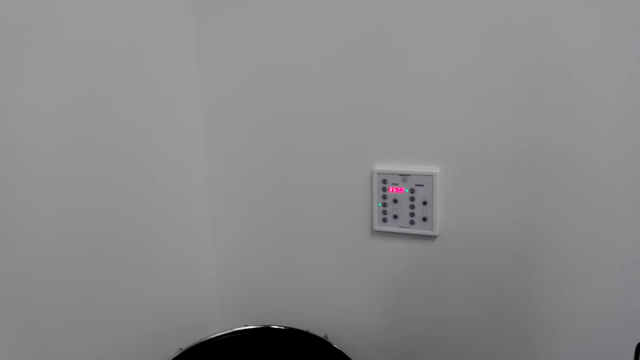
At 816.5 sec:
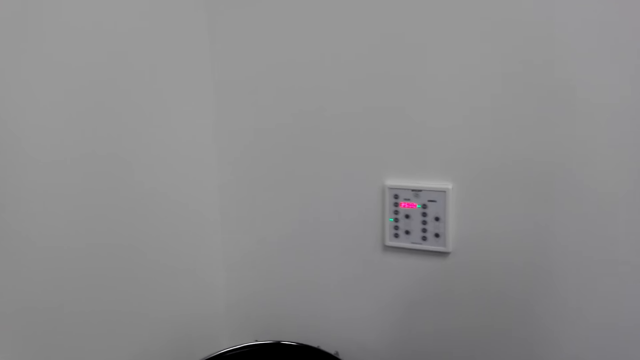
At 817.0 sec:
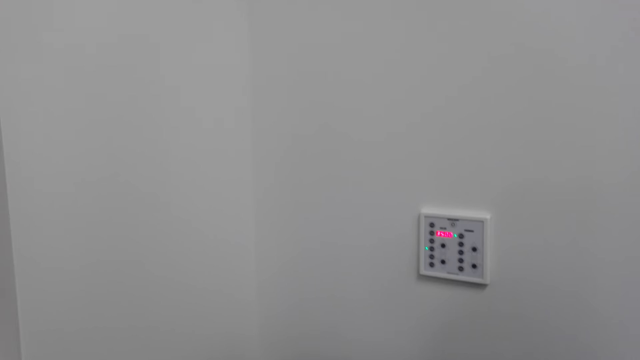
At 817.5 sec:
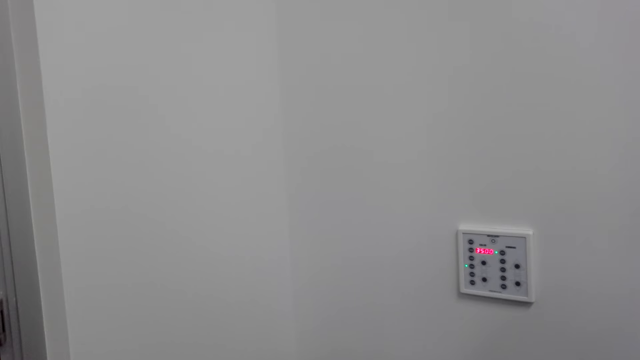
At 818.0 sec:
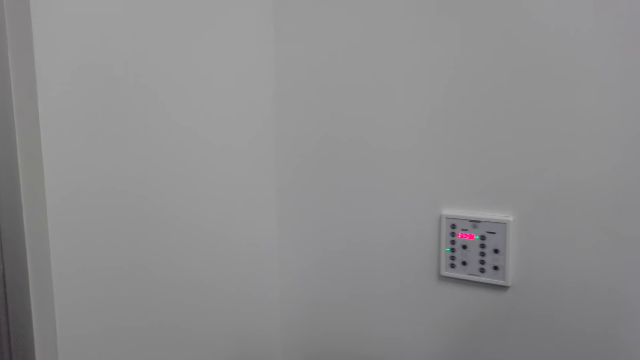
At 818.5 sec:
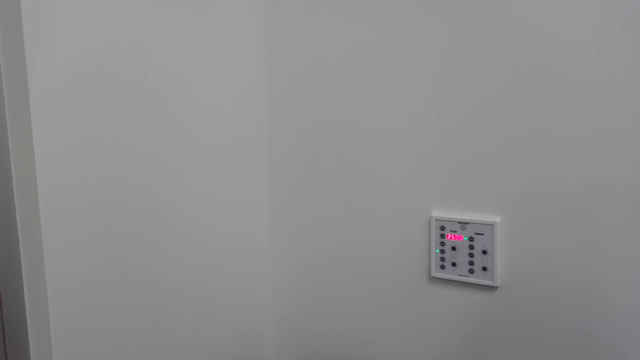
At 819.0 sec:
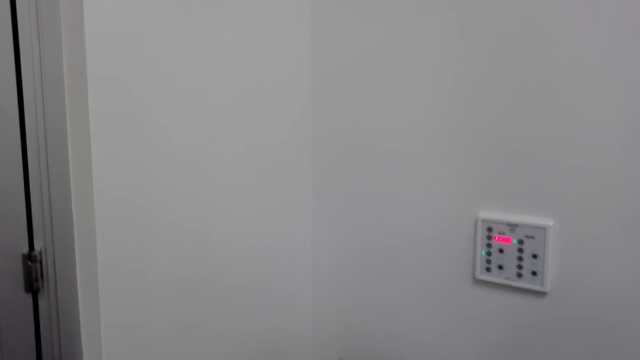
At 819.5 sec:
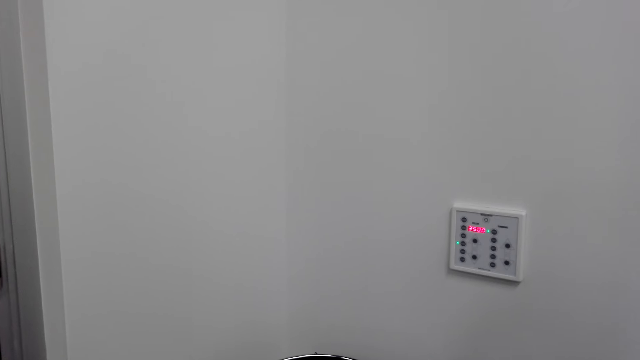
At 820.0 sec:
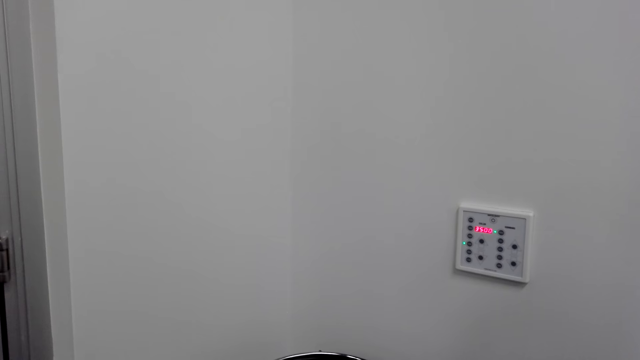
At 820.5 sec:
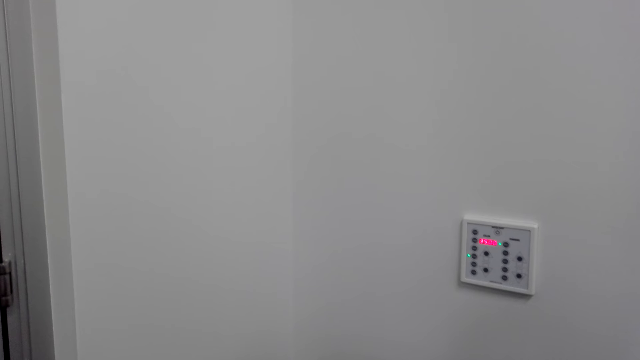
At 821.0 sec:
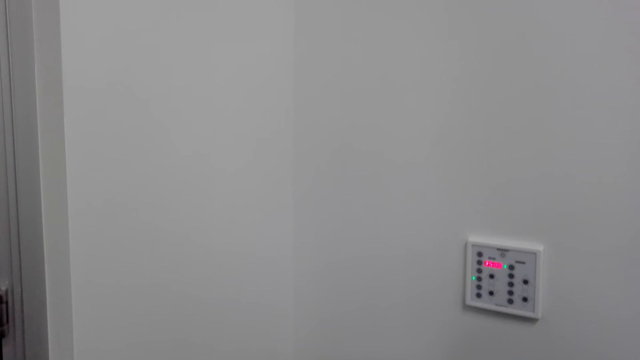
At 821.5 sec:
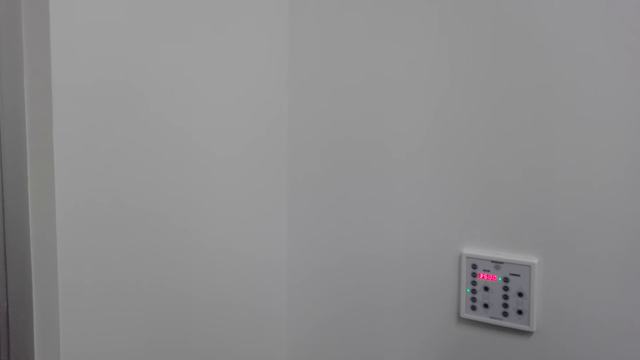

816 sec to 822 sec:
The camera wearer beats the drum.

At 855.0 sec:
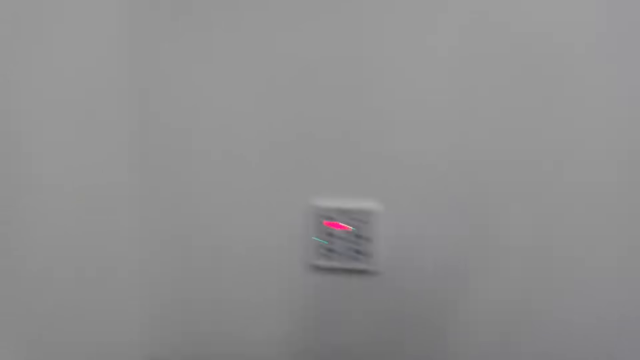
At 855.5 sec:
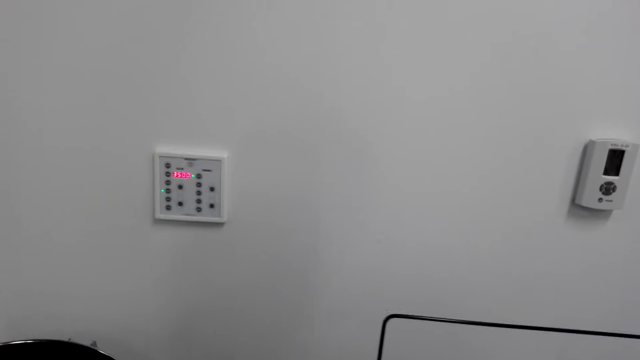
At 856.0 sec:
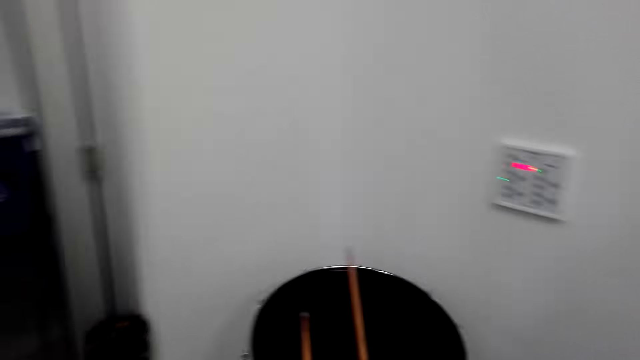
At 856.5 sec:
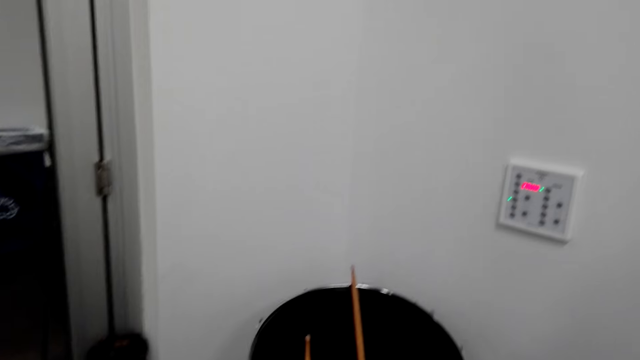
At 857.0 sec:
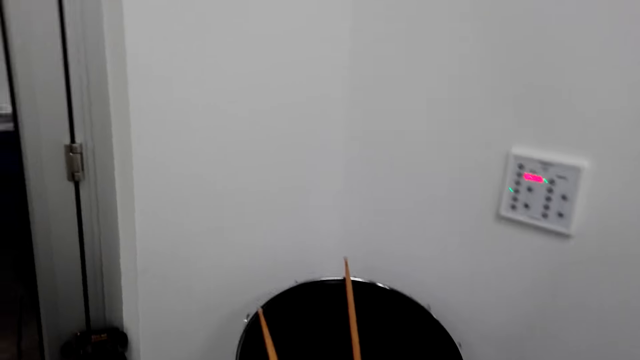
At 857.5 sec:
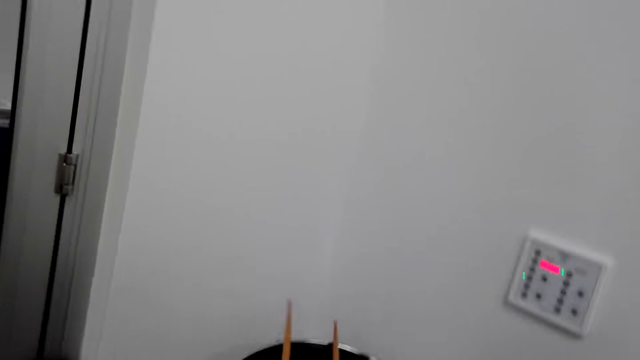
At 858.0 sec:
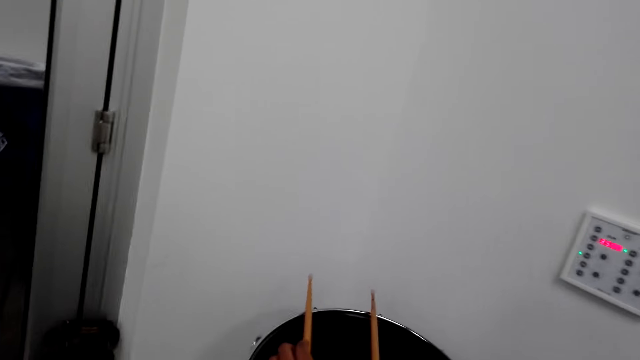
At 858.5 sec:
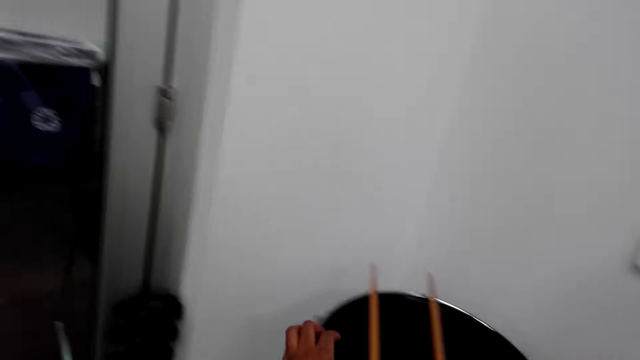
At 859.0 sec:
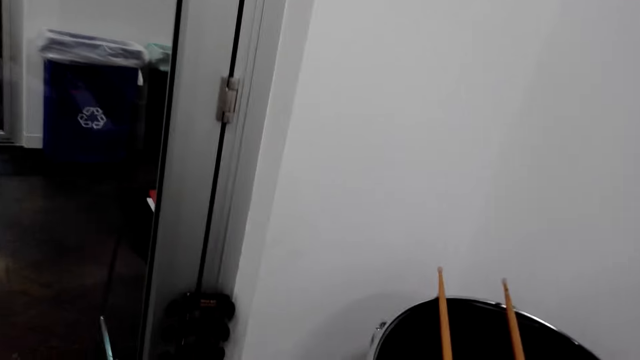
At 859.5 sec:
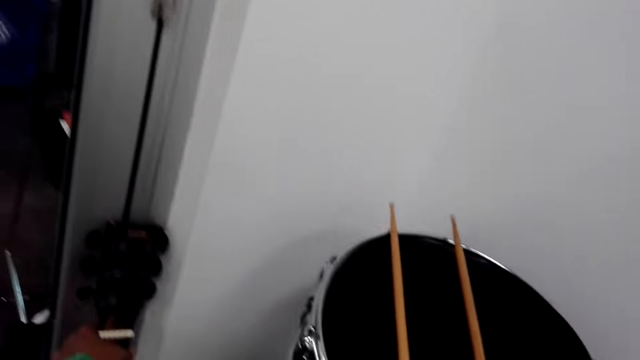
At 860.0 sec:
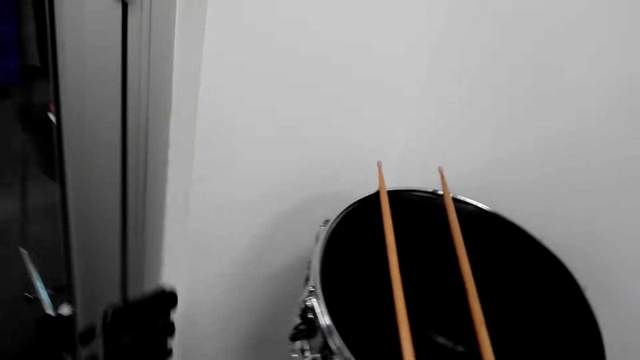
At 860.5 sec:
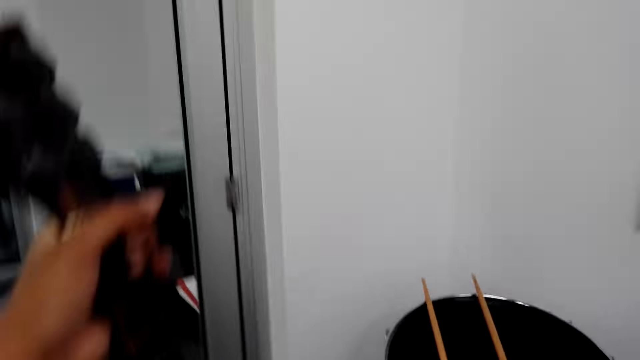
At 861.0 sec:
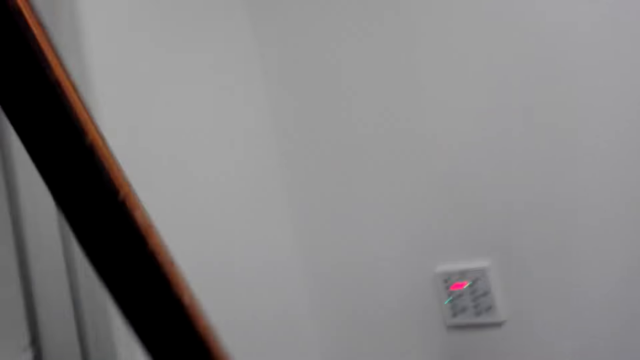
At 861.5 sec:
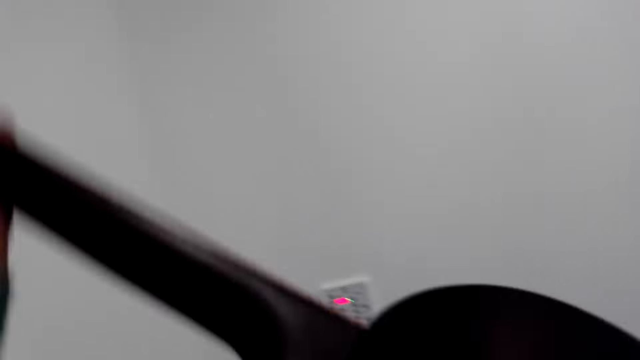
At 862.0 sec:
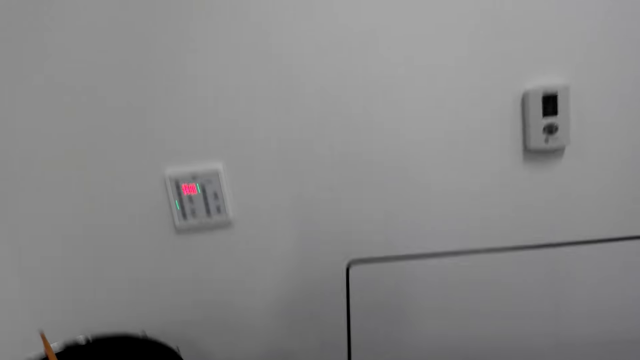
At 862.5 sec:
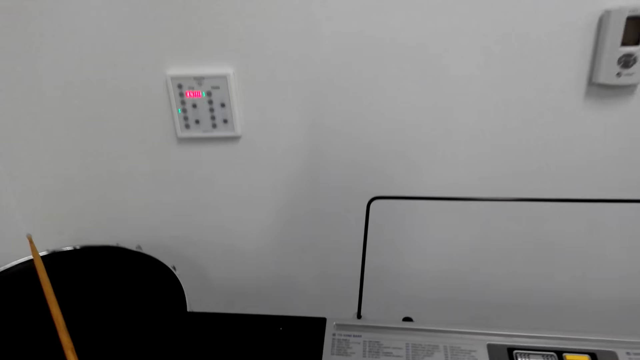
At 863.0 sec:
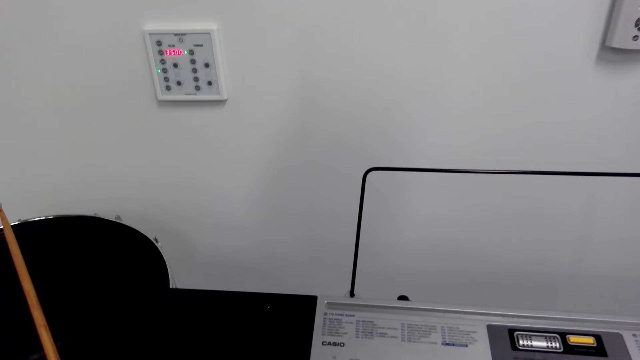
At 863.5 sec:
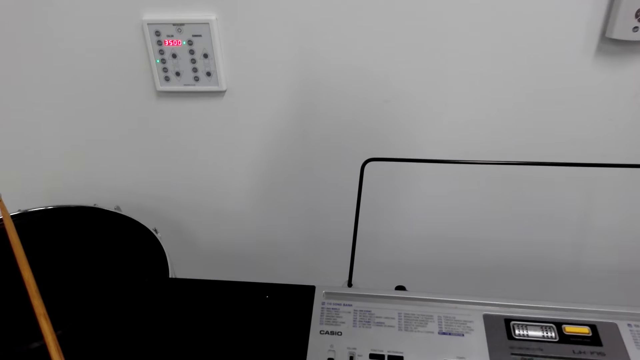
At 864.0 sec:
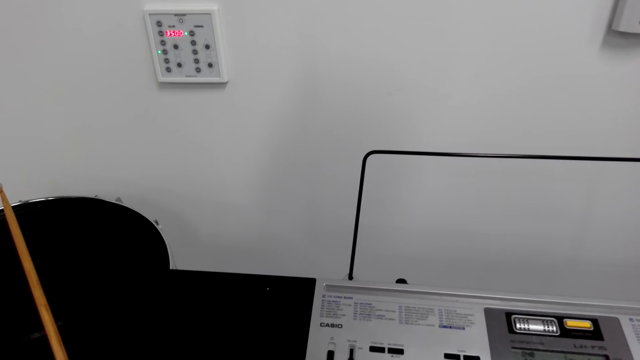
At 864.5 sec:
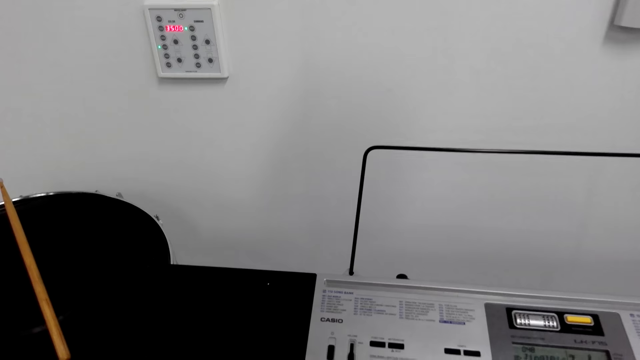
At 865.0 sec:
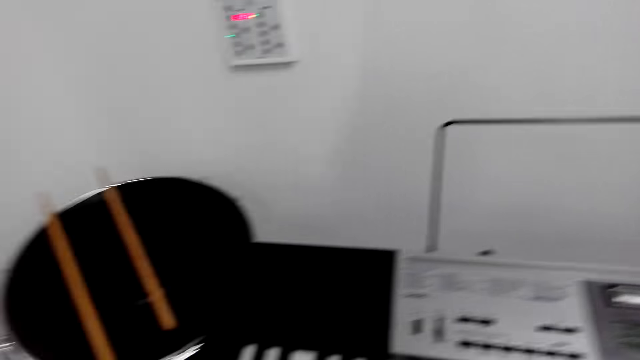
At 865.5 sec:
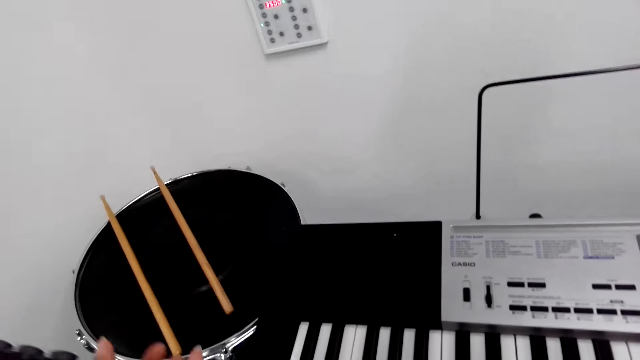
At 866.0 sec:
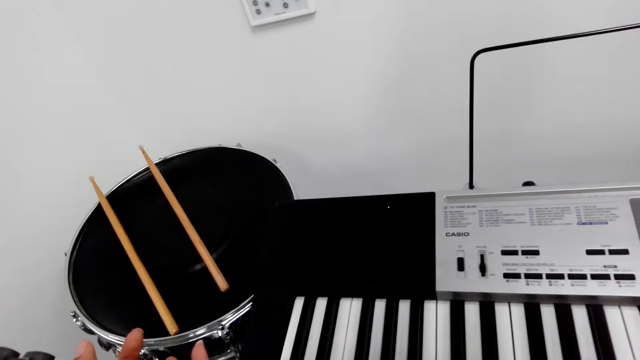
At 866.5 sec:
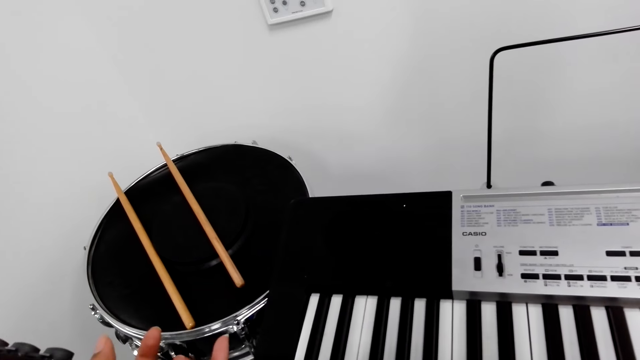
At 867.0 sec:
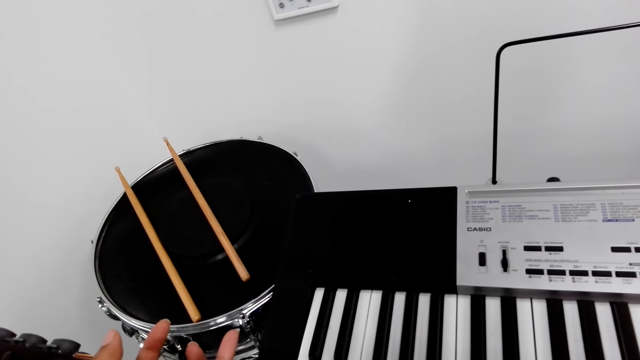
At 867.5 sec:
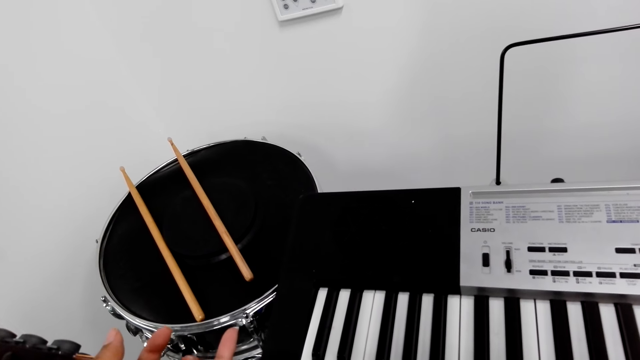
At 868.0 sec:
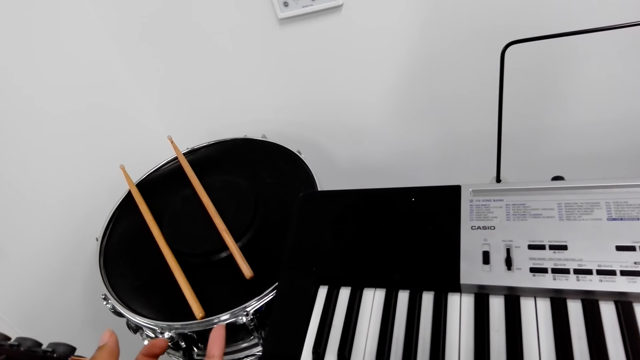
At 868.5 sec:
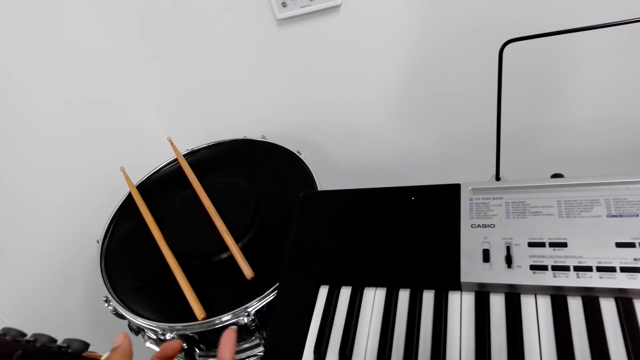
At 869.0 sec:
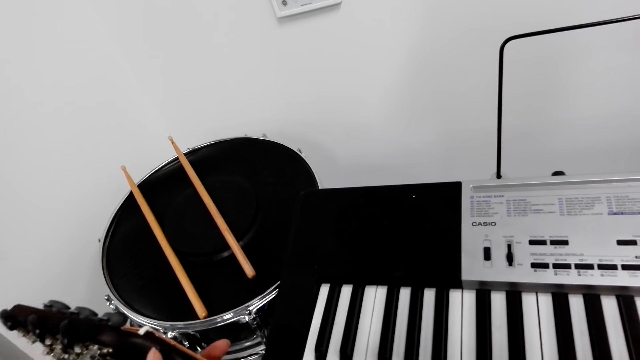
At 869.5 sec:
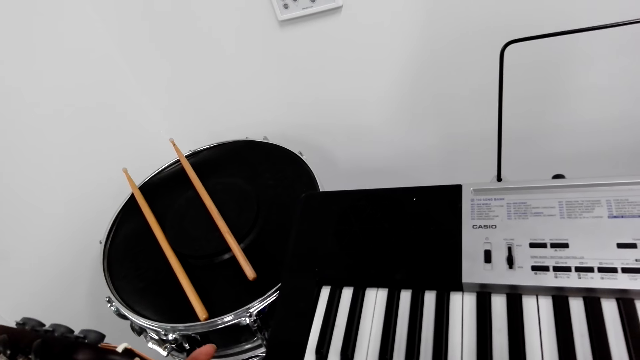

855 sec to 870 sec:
The camera wearer places the drumsticks on the drum. They pick up a guitar. They play the guitar.
